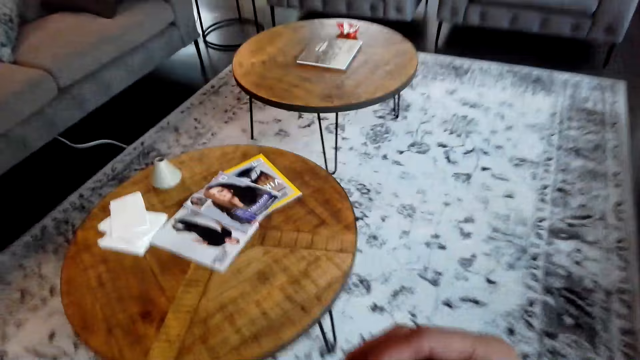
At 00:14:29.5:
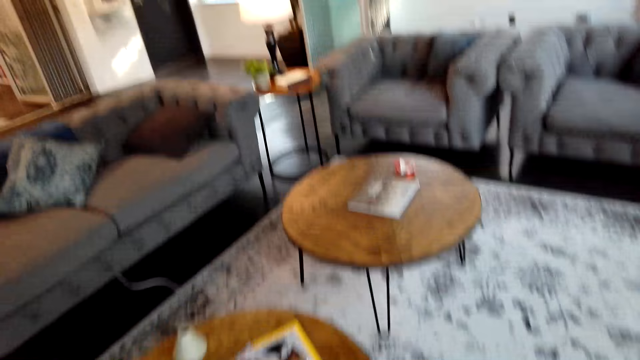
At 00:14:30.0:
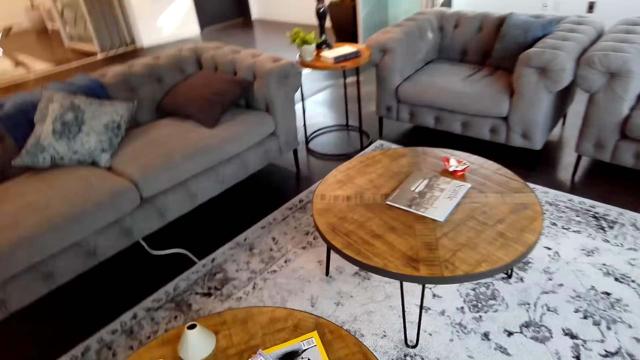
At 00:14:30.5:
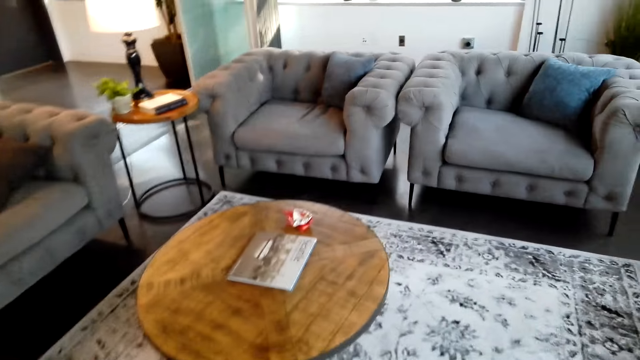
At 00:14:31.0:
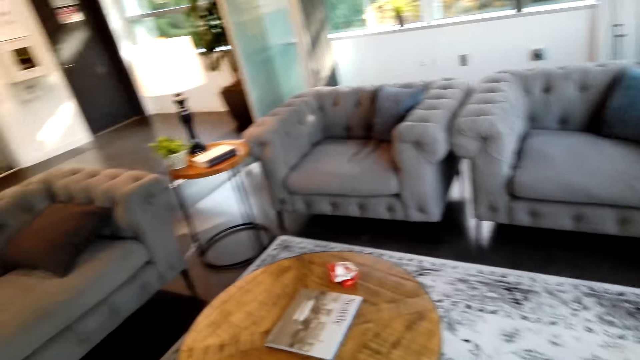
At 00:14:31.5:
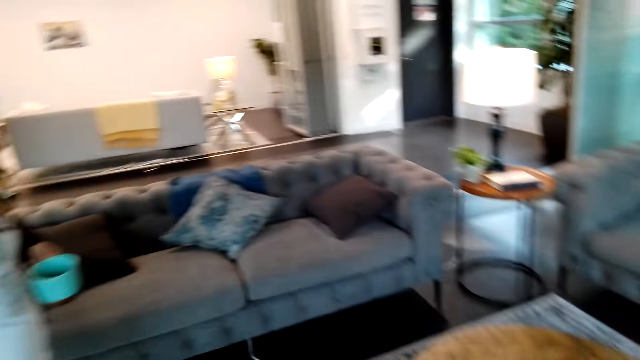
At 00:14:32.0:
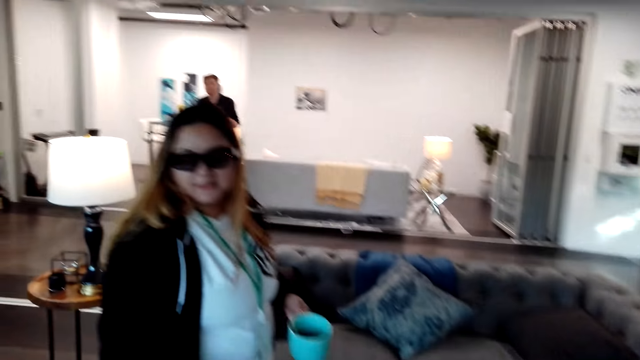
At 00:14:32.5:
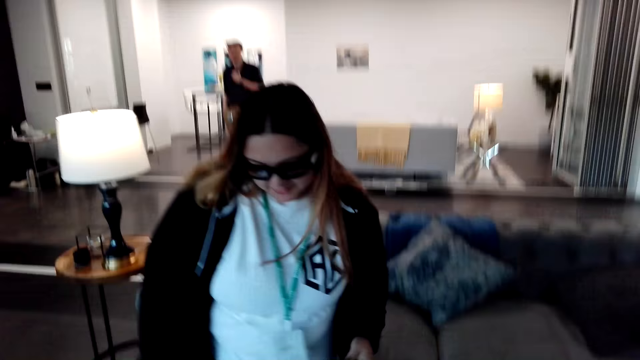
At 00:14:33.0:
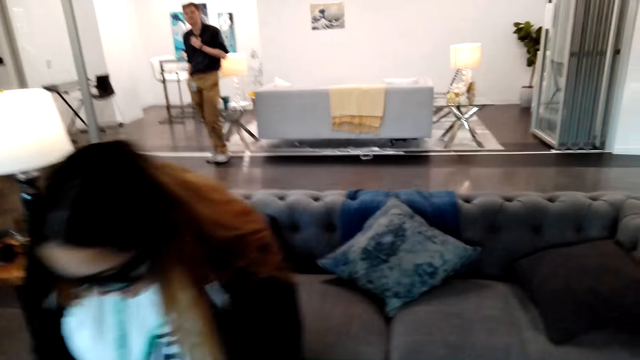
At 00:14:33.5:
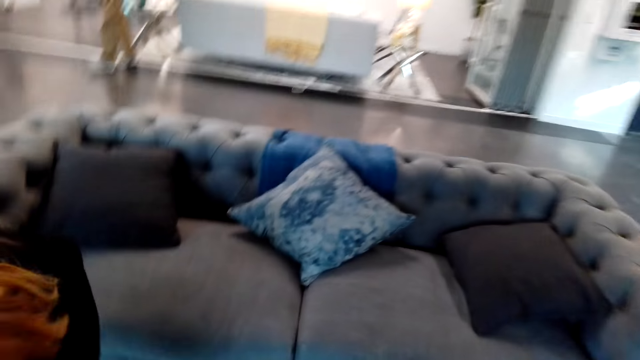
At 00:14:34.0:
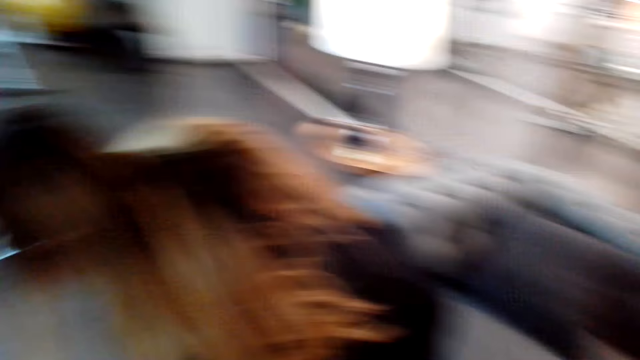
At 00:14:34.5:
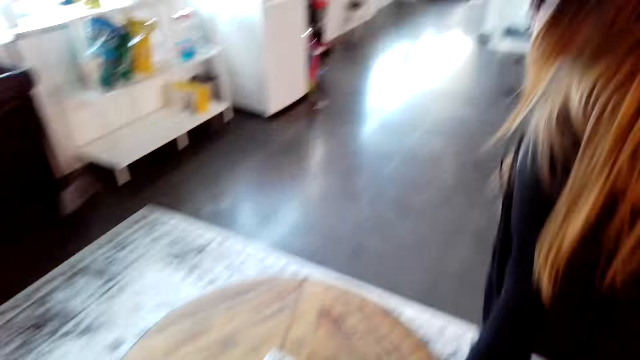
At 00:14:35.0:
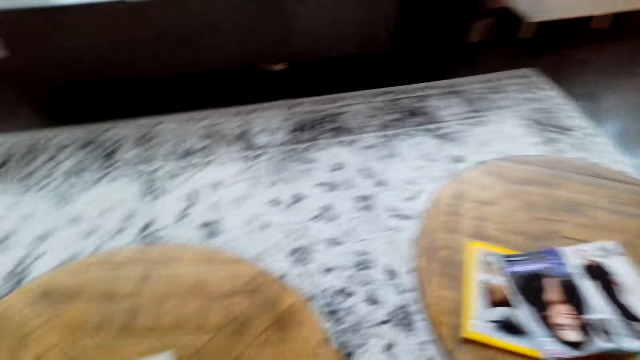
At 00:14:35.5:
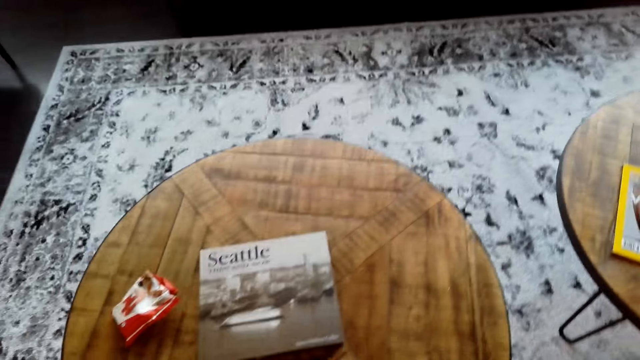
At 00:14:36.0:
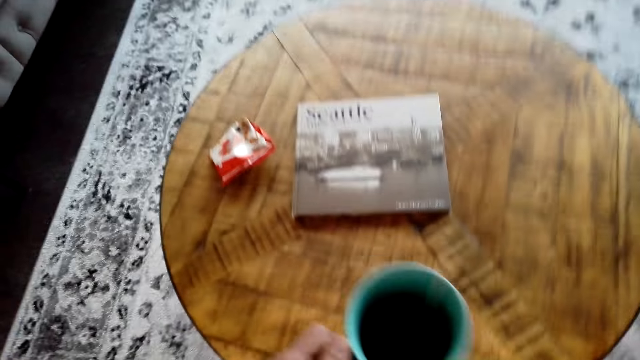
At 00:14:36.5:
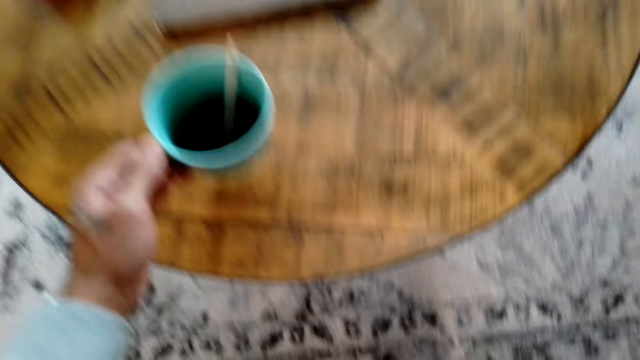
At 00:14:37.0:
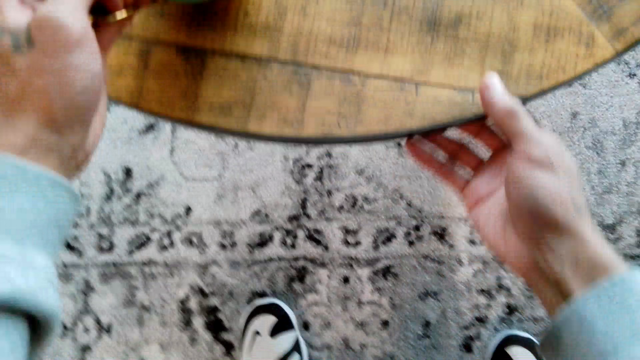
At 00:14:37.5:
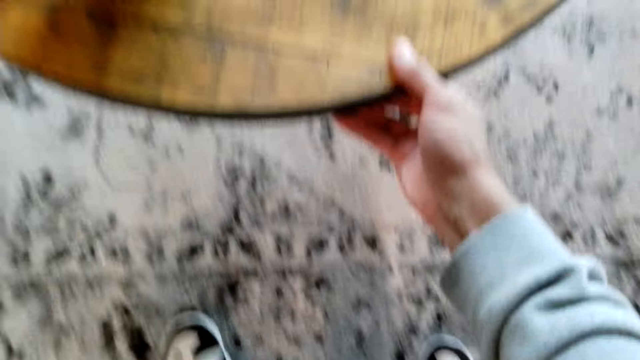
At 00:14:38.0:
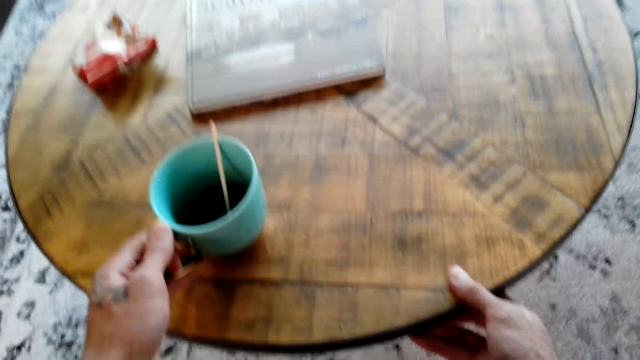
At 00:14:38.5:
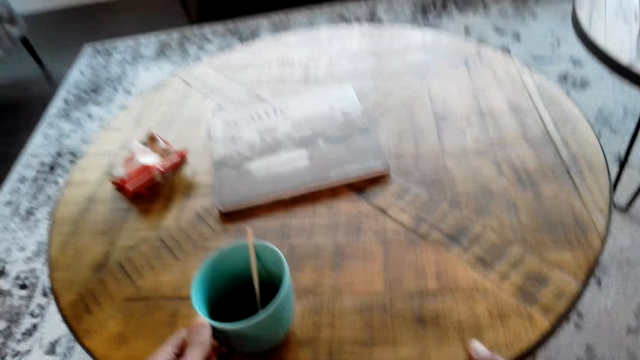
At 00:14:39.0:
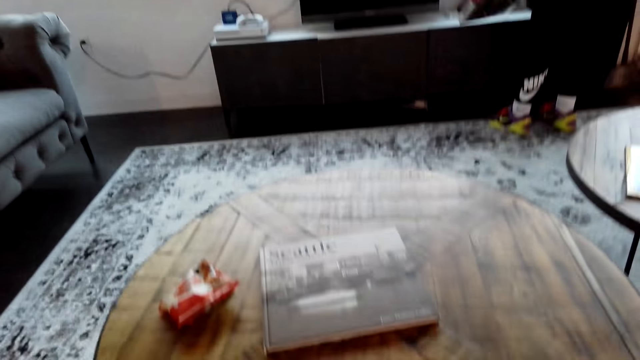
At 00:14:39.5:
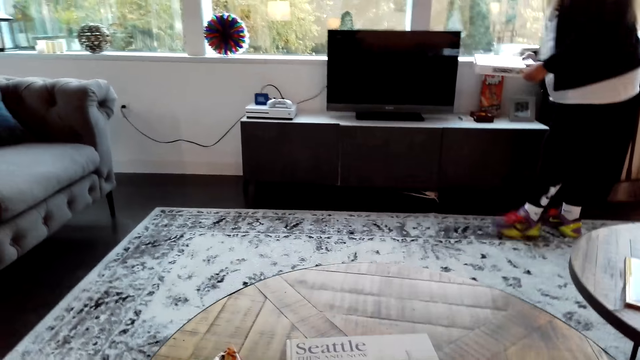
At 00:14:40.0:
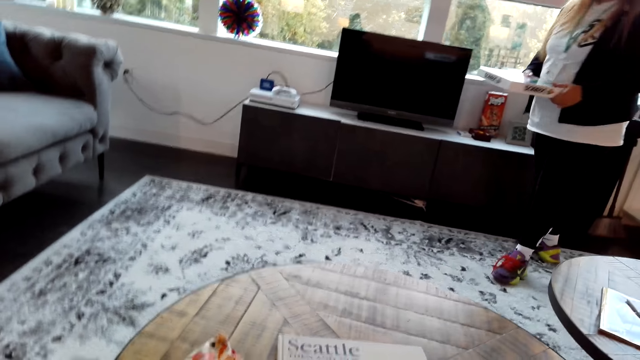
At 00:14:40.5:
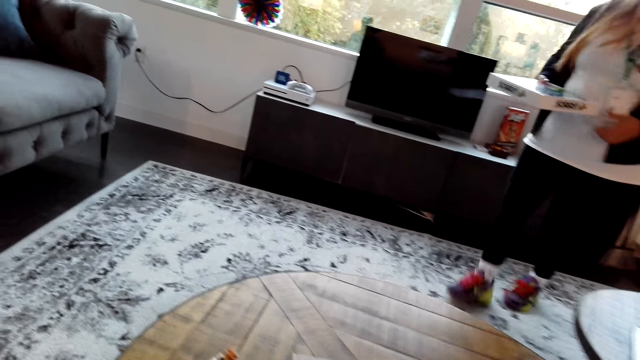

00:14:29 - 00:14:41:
The camera wearer walks towards the couch. A person puts the coffee on the table. The camera wearer puts the cup of coffee on the table.

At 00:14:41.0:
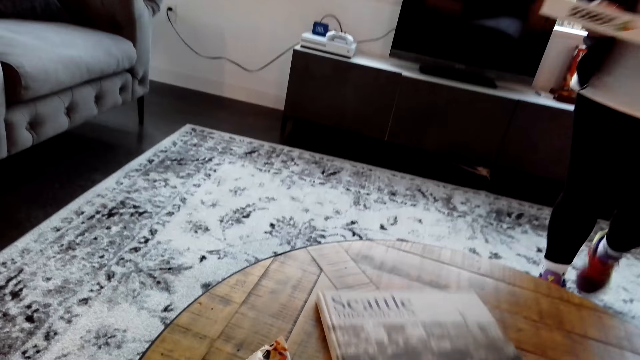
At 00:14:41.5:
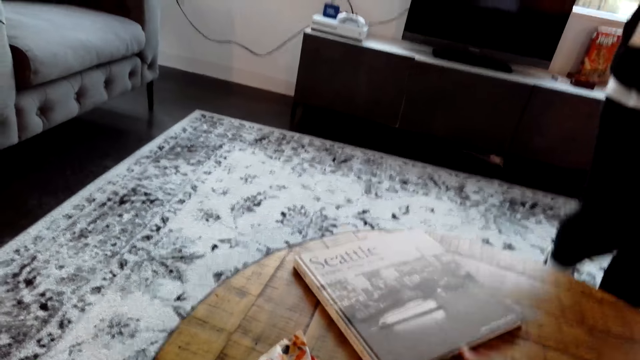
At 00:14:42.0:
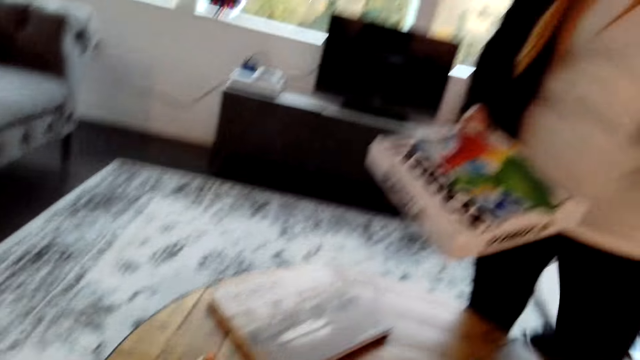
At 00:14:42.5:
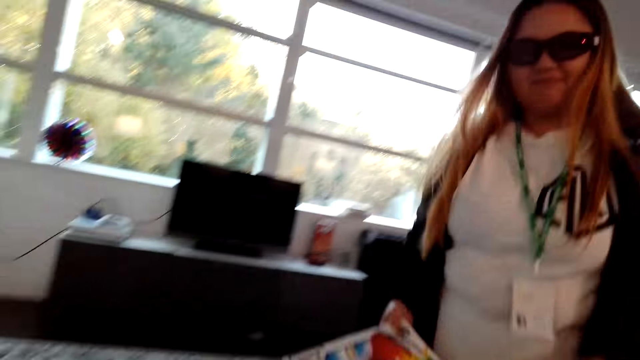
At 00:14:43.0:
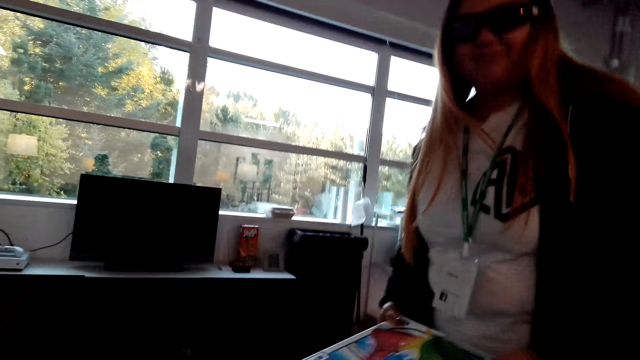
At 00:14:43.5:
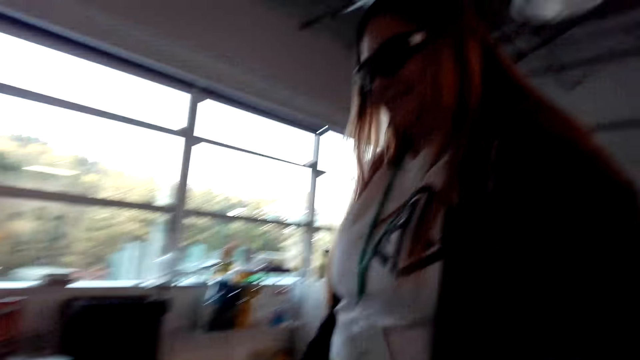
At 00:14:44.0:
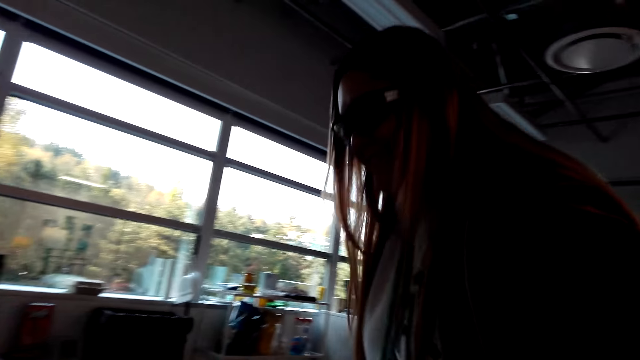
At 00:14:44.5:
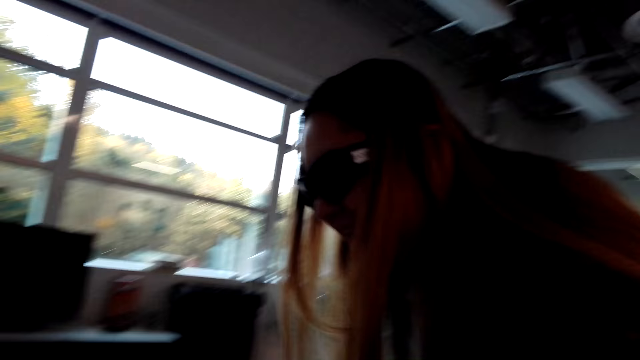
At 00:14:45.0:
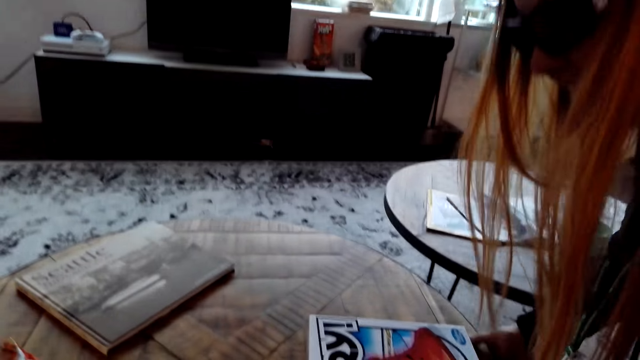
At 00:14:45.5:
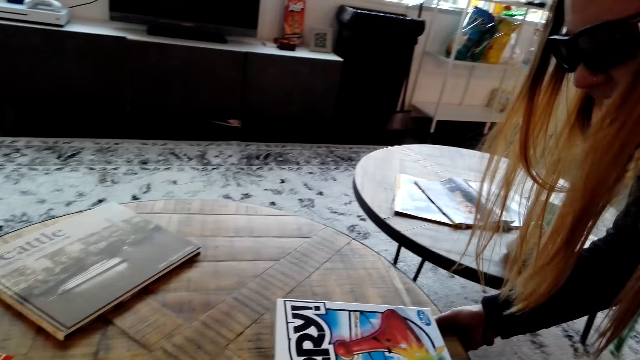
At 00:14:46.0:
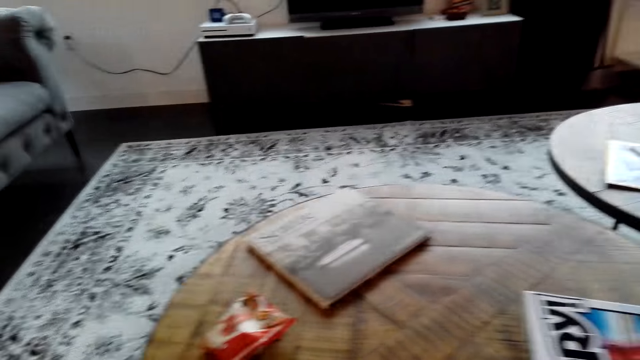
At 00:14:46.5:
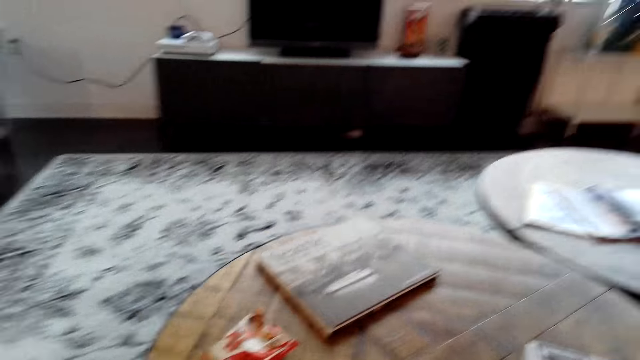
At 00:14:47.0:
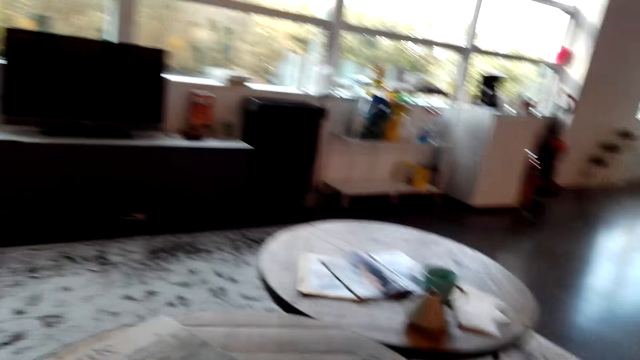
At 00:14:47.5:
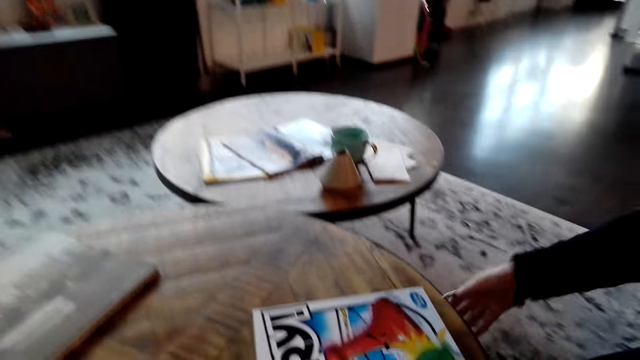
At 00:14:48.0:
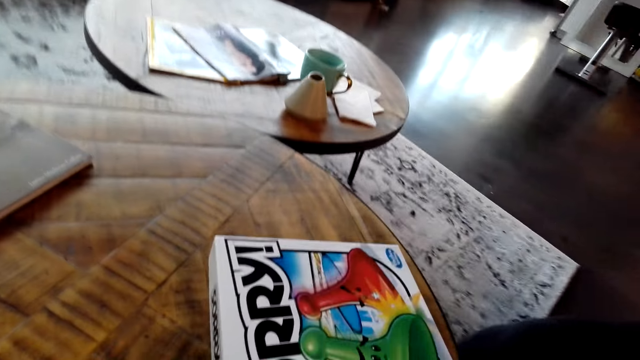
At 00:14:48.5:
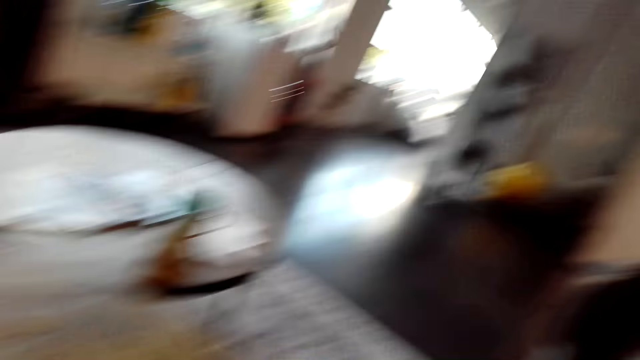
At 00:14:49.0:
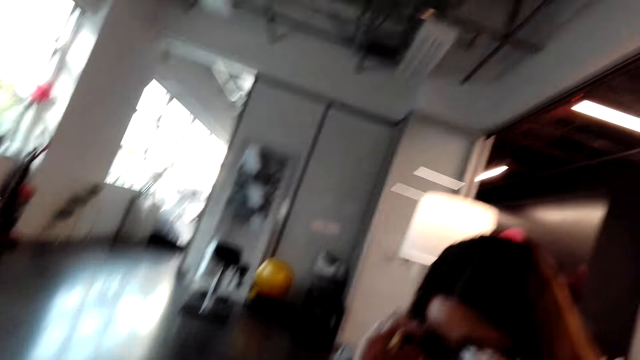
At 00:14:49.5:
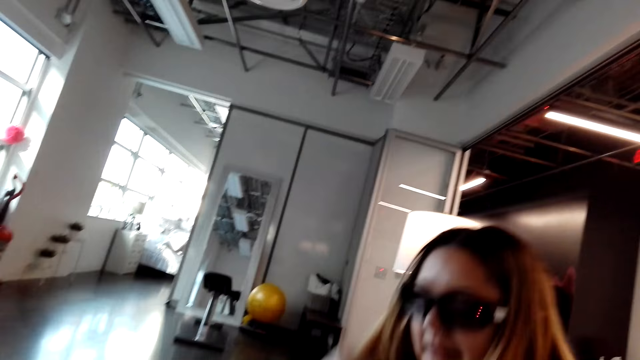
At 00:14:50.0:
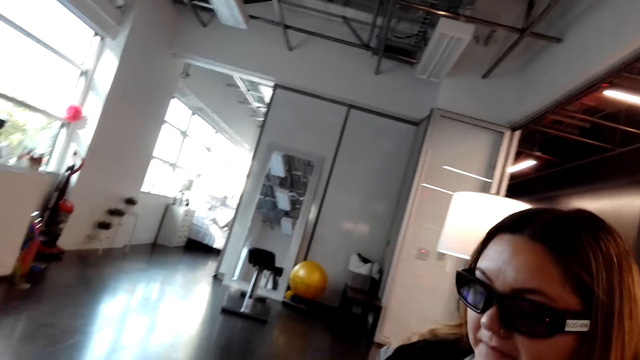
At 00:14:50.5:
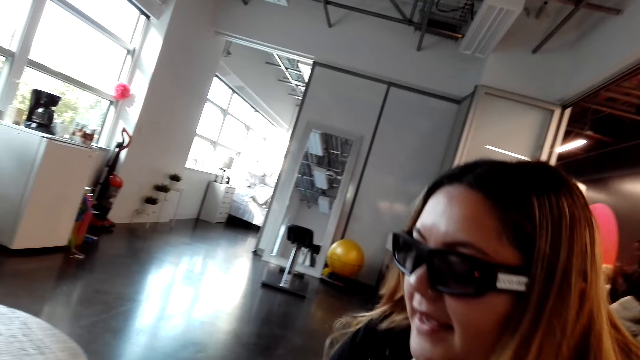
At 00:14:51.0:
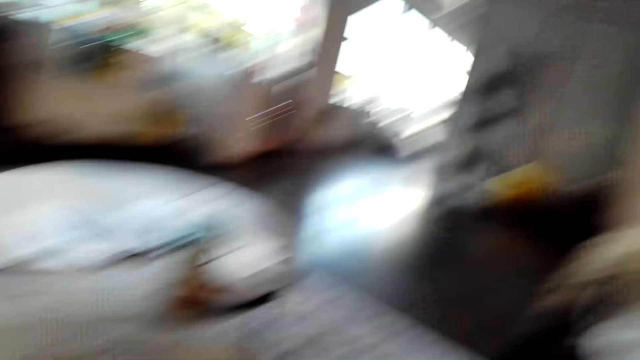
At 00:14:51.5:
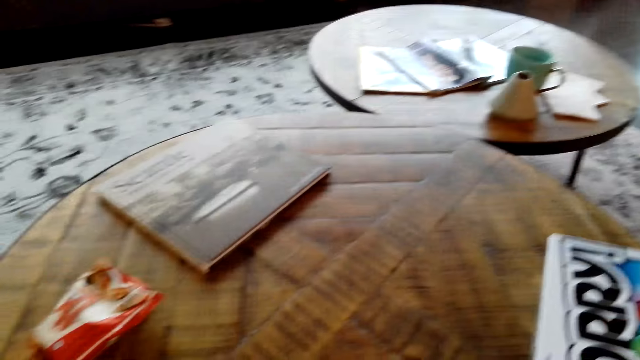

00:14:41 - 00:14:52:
A lady puts the Sorry box of board game on the table.
